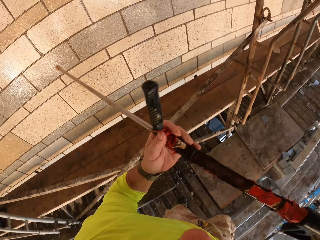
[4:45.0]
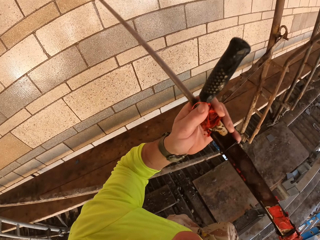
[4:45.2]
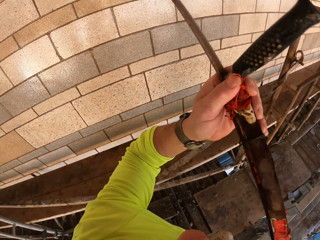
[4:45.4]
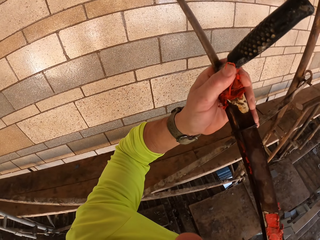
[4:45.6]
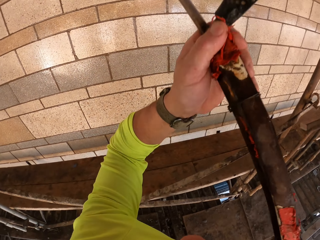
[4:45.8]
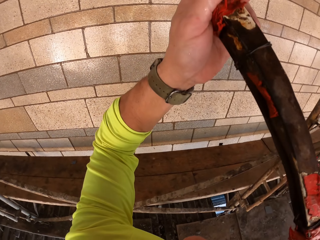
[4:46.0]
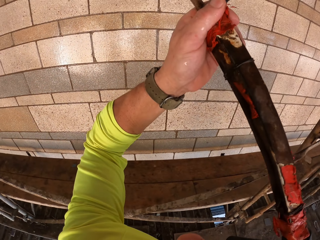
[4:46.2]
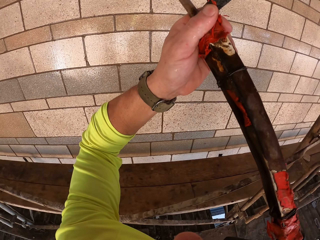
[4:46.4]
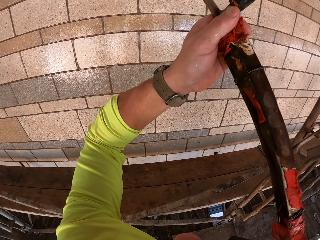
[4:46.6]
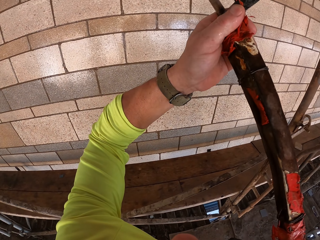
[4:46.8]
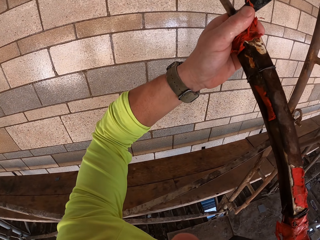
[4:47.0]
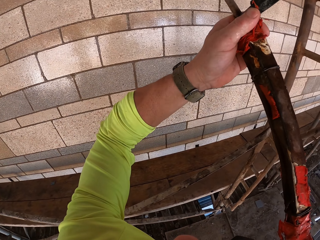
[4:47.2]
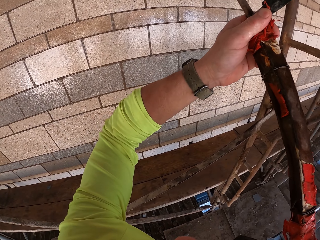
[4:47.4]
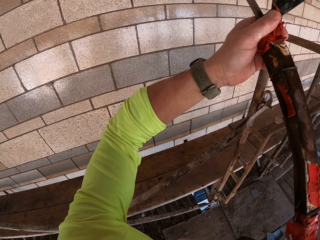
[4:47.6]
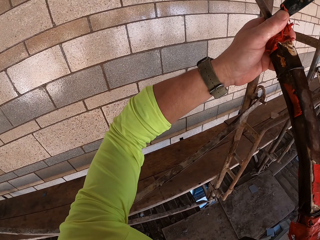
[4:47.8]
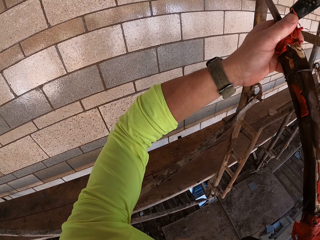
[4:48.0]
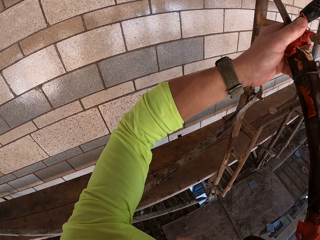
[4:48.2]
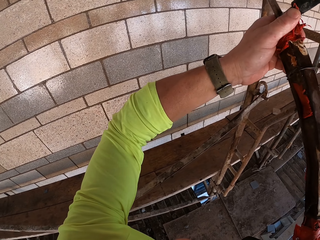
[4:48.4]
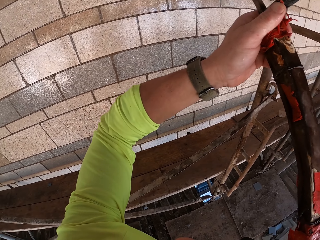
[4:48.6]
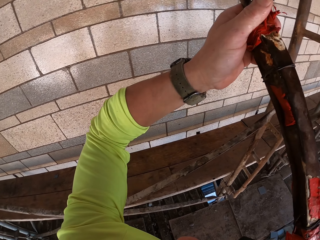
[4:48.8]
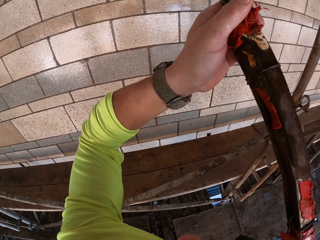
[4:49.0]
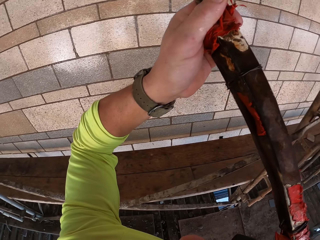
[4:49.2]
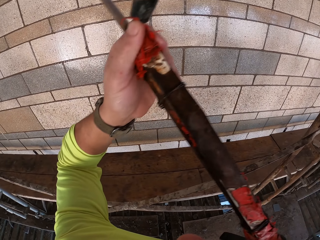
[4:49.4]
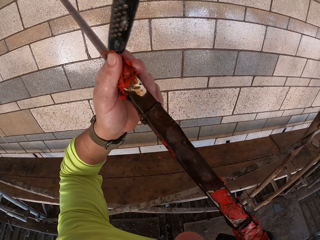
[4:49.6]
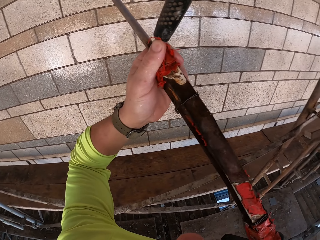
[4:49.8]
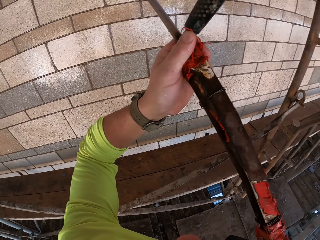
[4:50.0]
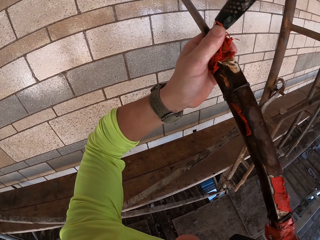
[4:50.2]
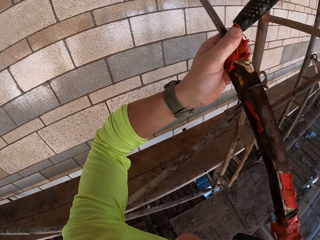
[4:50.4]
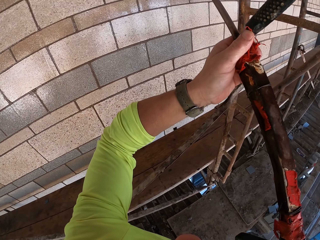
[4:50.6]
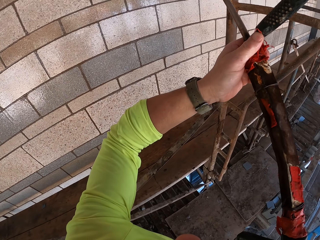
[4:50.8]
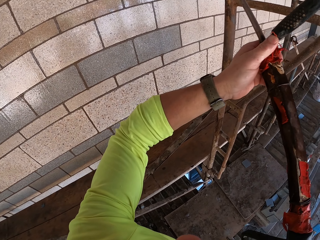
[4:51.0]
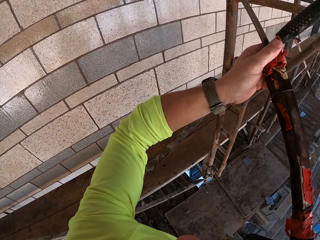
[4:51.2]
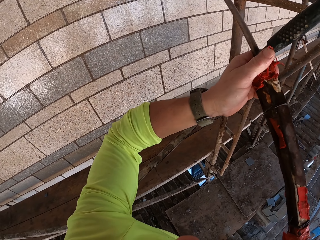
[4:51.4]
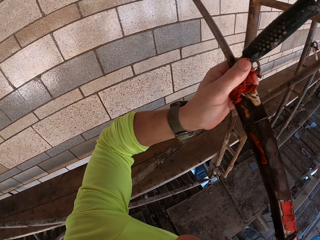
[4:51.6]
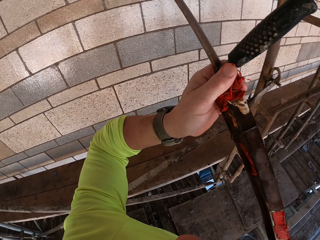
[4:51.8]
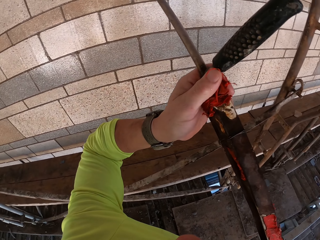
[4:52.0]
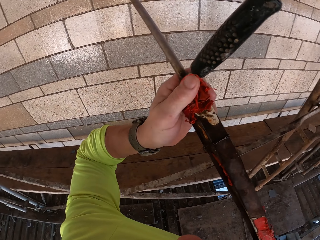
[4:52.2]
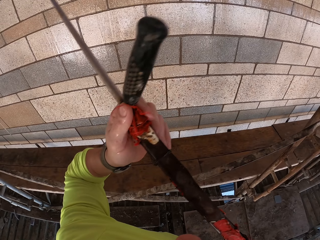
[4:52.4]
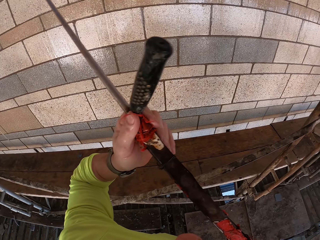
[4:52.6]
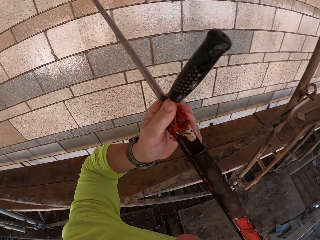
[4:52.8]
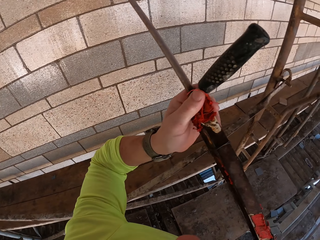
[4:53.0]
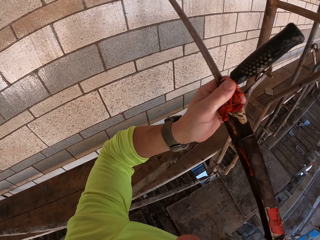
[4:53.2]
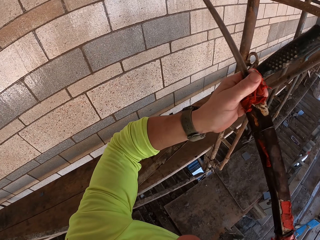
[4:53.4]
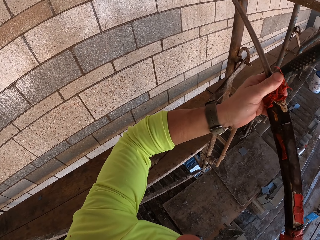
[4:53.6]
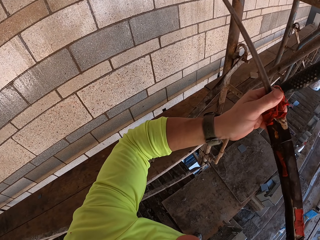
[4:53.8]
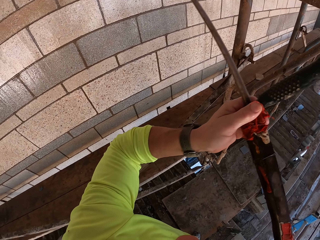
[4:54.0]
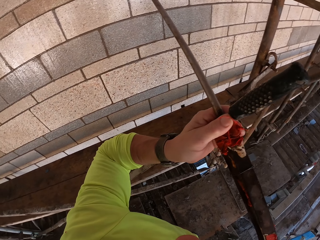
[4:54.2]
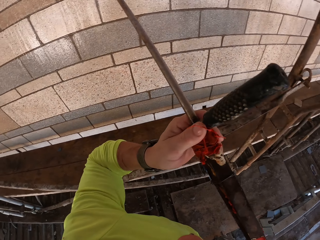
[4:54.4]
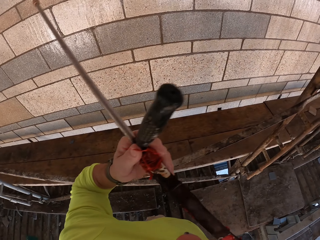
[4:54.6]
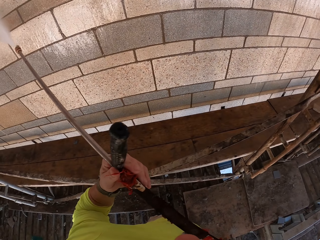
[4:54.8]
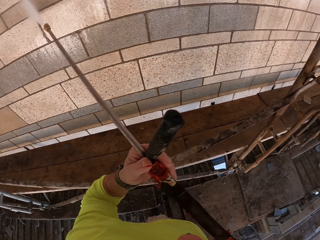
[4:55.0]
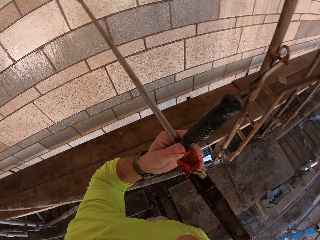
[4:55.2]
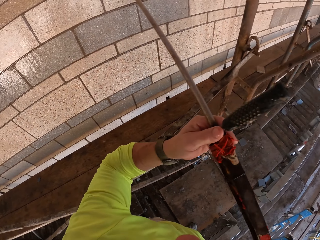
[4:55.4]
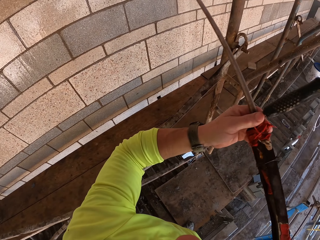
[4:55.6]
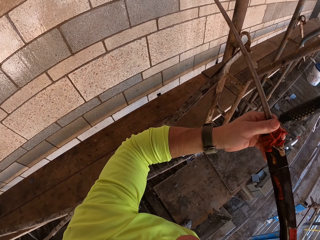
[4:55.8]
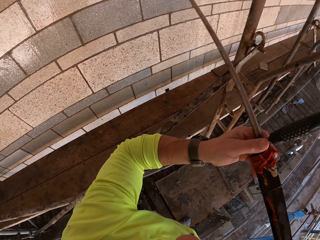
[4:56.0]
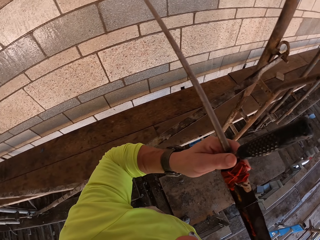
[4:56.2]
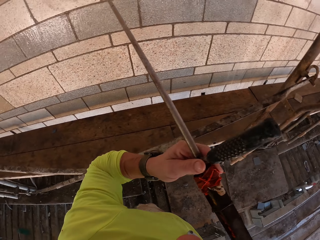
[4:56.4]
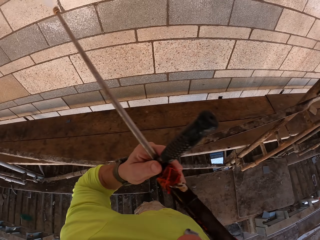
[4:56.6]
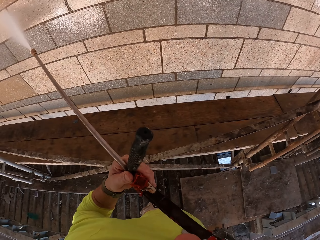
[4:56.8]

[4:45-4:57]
The camera wearer holds a Loctite PL3. They spray the wall with the Loctite PL3.

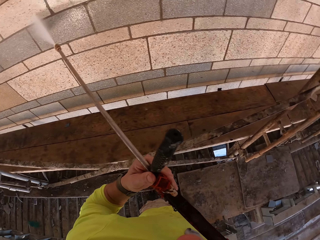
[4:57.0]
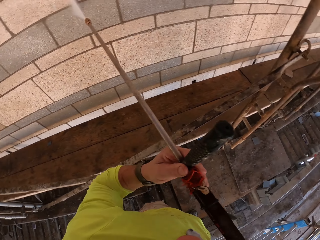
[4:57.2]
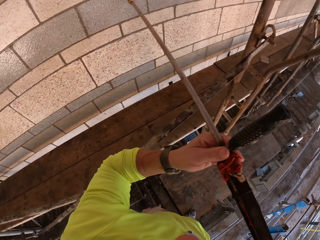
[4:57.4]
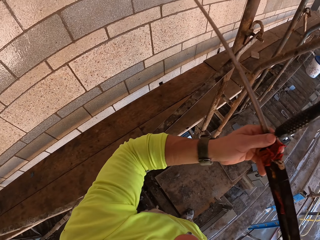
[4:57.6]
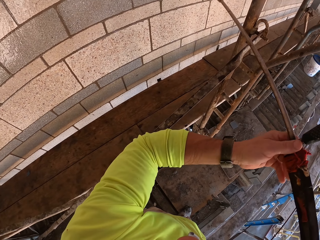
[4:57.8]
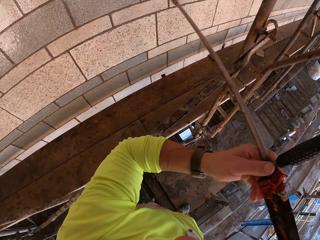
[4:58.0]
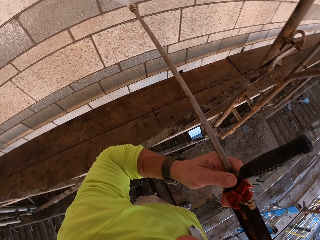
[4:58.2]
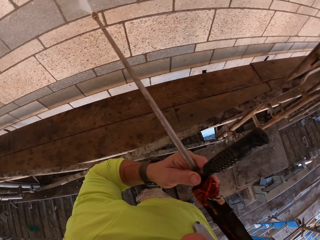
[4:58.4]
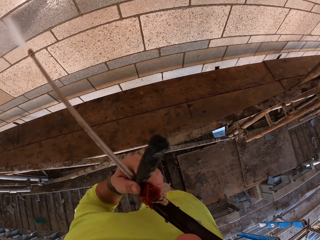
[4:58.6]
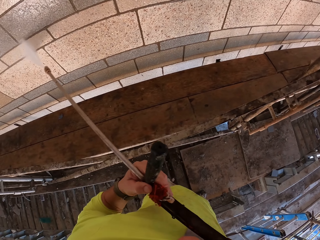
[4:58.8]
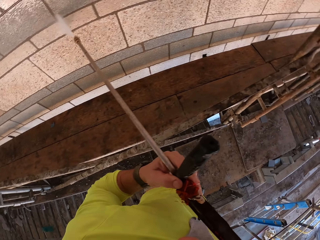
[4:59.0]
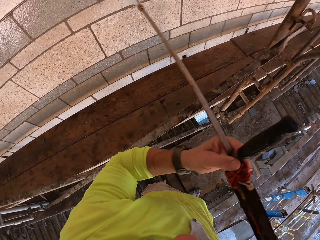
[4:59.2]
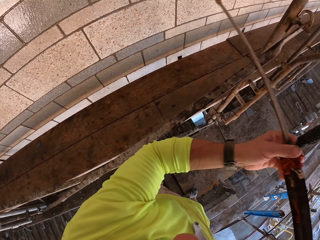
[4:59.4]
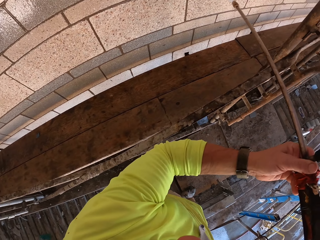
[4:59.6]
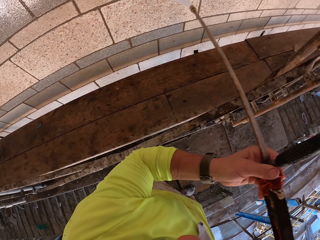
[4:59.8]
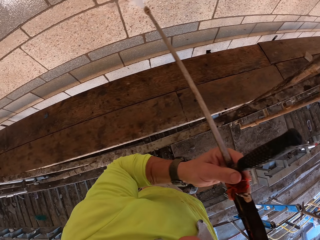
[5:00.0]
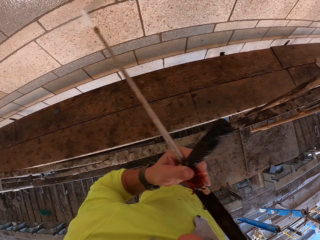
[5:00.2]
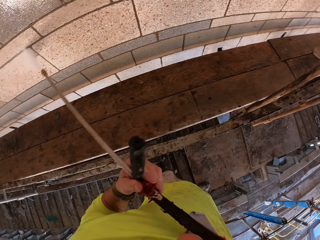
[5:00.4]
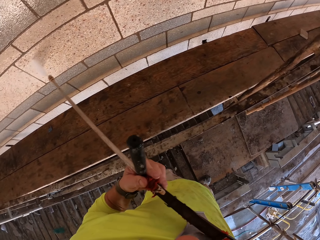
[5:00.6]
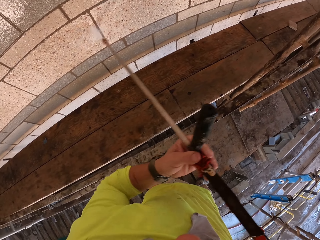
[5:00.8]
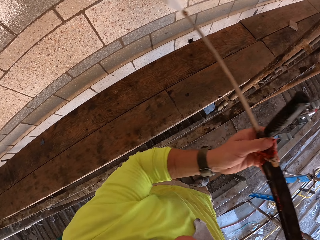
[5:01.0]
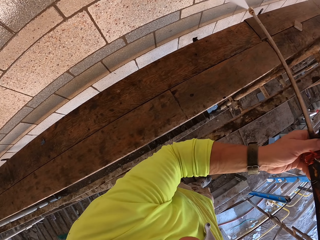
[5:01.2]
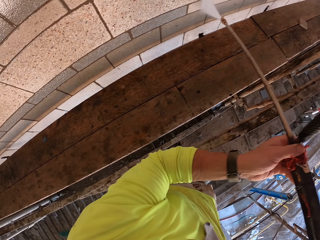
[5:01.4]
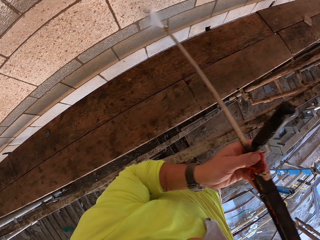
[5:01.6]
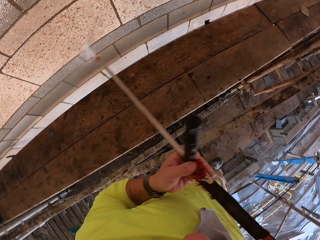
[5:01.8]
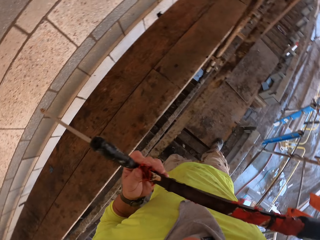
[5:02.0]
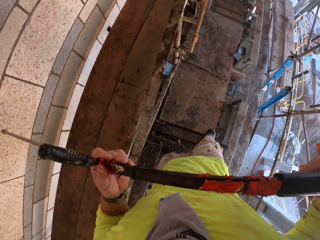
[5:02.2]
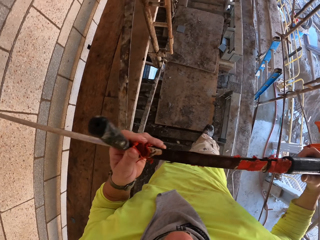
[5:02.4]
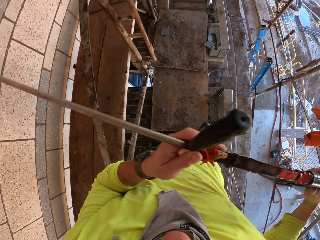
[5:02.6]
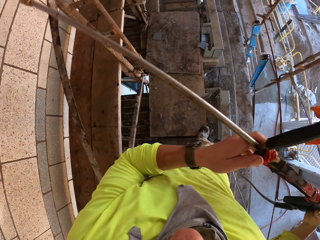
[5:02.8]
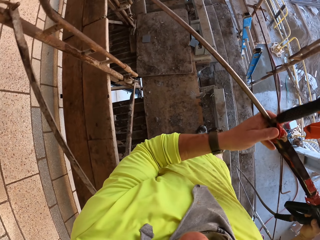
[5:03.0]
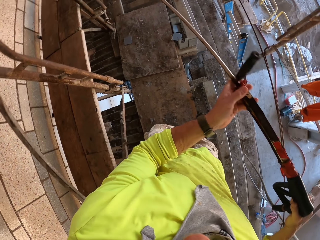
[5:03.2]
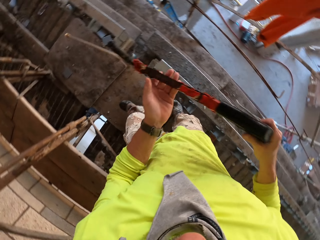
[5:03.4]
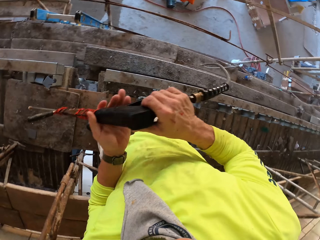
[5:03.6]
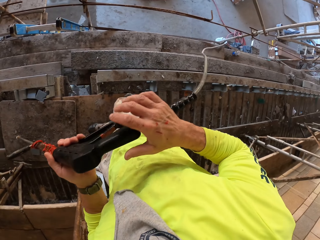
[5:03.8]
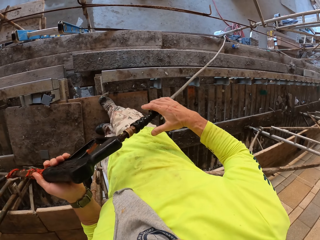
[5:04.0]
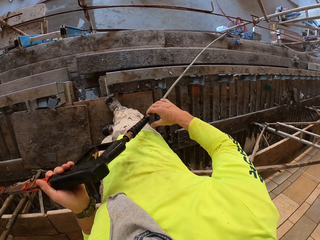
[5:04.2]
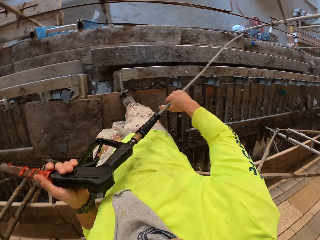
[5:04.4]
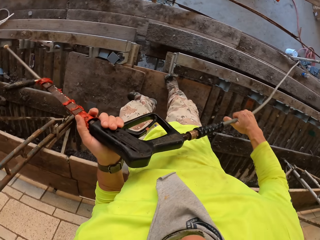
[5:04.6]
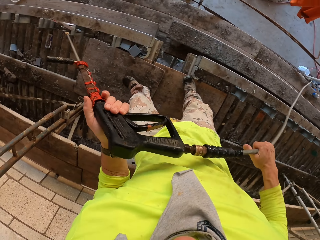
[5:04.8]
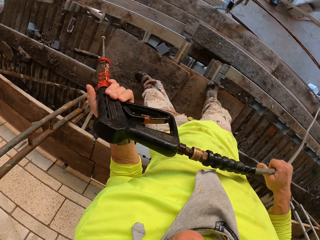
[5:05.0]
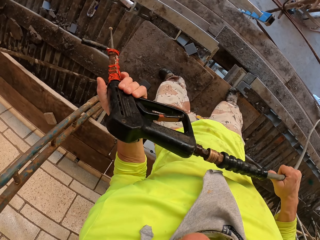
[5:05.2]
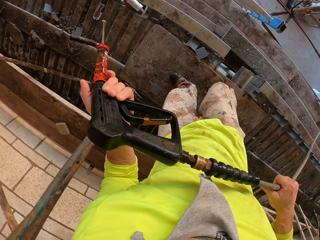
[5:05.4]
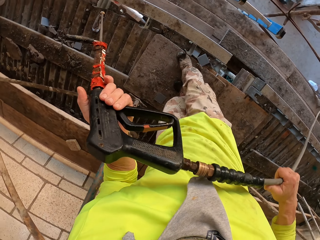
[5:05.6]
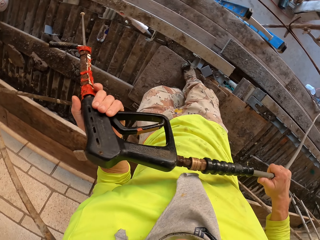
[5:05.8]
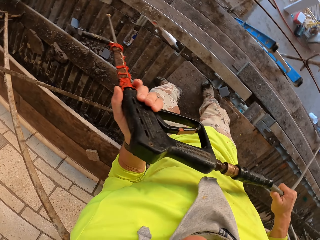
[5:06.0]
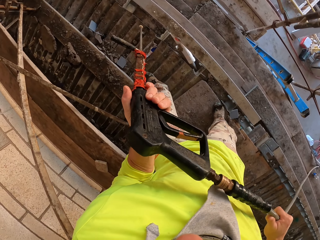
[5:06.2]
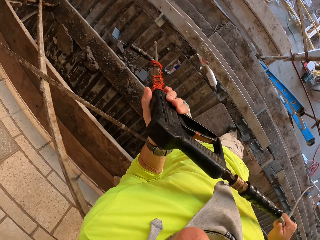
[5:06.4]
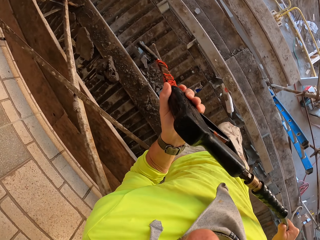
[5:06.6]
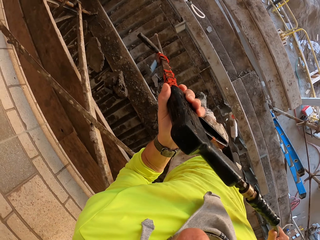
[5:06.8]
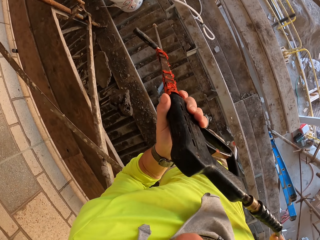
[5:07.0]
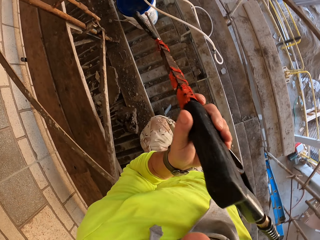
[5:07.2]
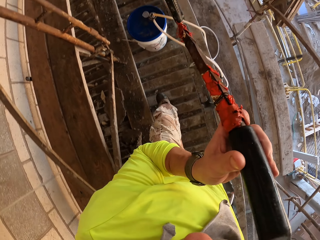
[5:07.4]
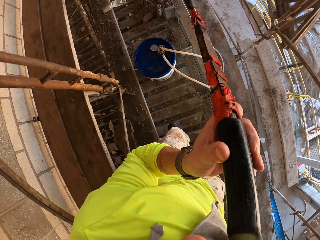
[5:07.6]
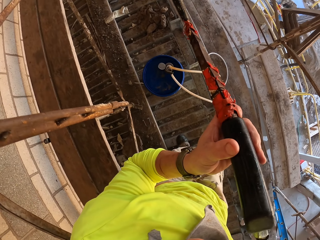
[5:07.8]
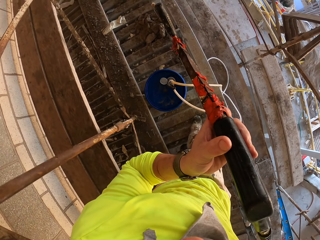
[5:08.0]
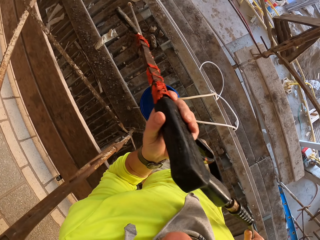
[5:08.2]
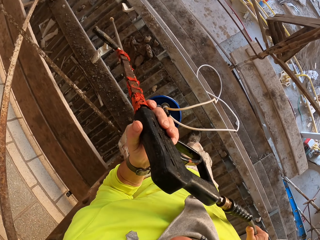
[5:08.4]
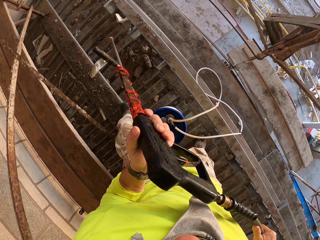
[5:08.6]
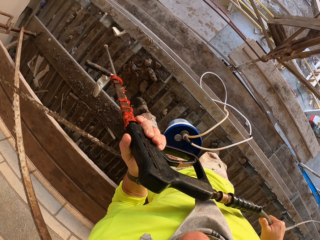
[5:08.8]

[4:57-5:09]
The camera wearer turns to the side. They hold a Loctite PL3. They walk around. They hold the Loctite PL3.
